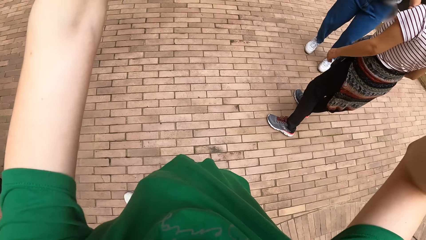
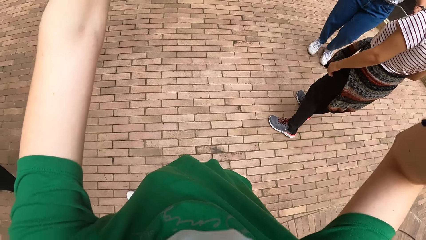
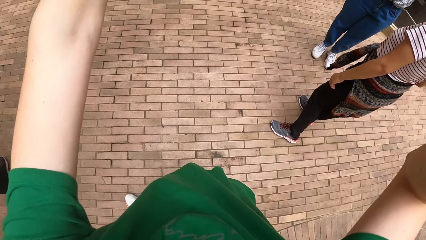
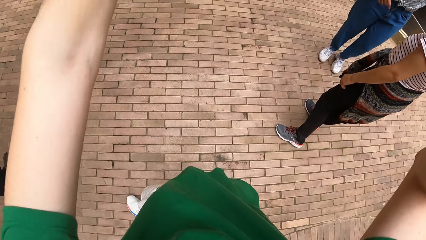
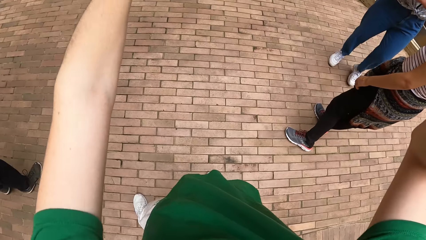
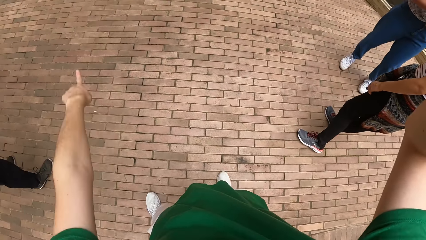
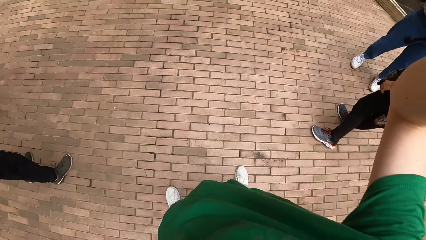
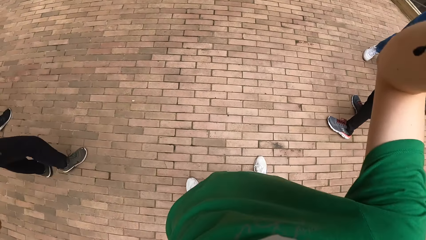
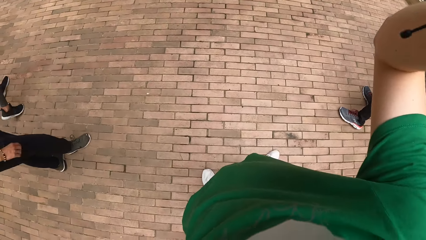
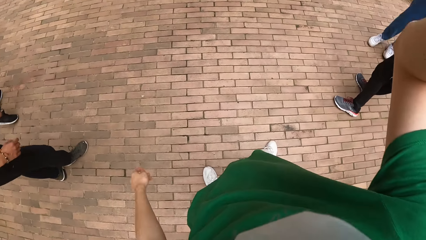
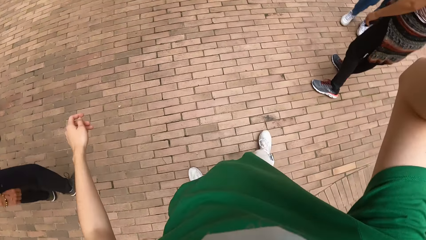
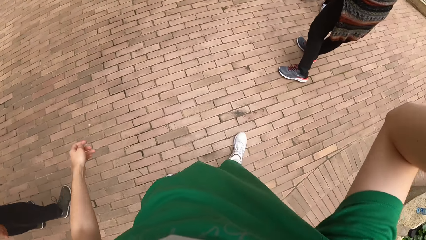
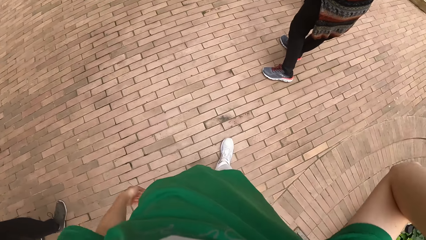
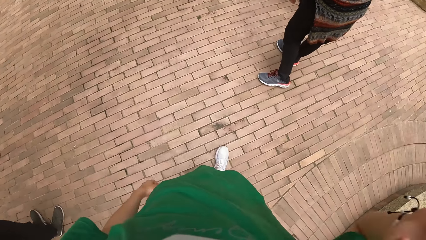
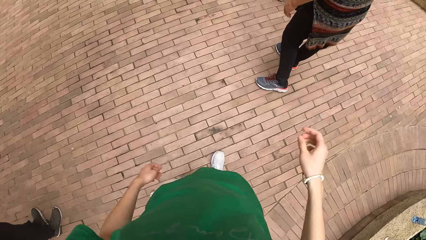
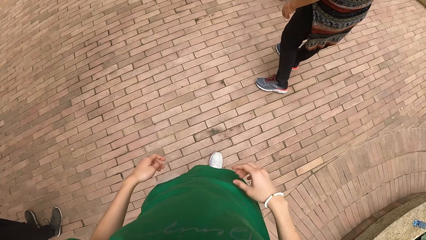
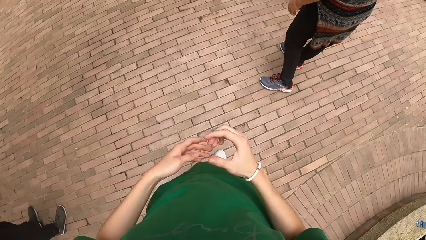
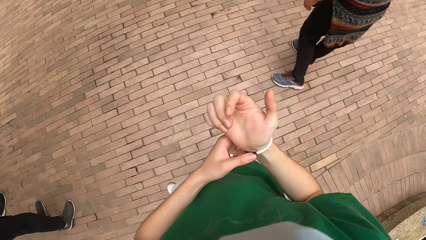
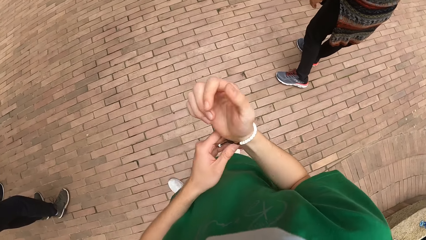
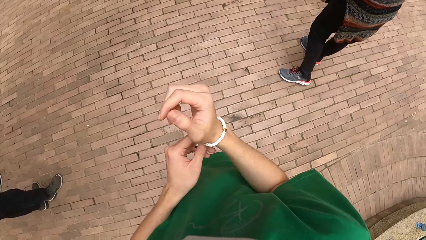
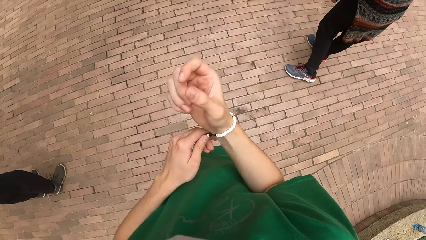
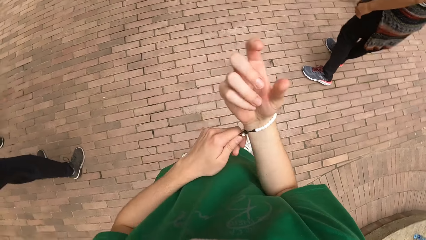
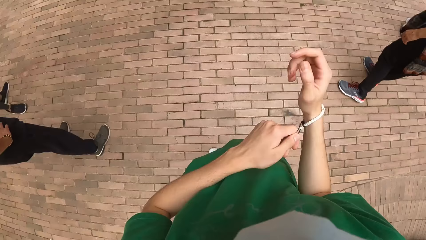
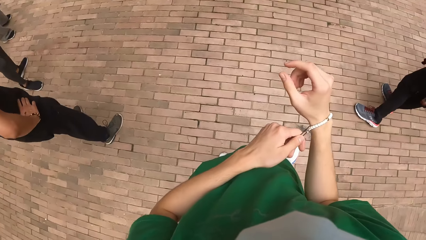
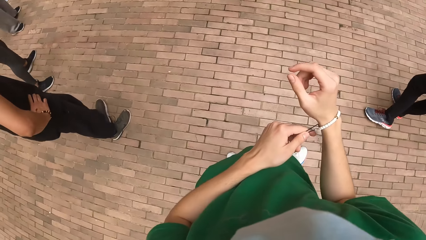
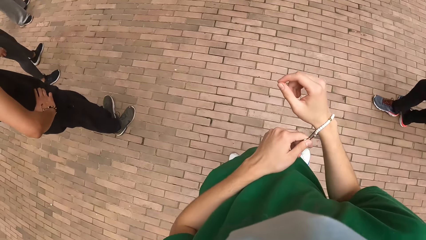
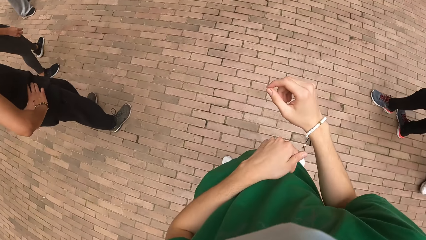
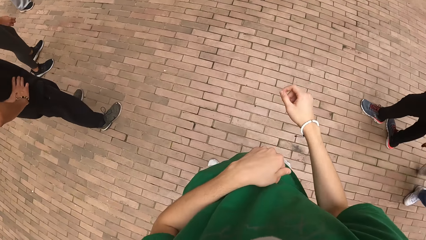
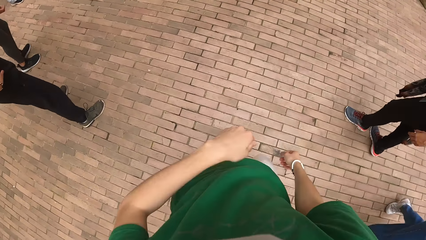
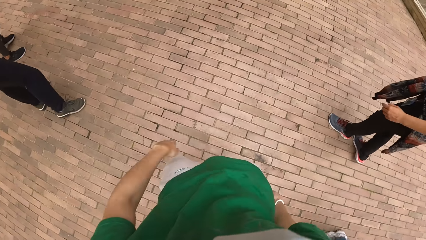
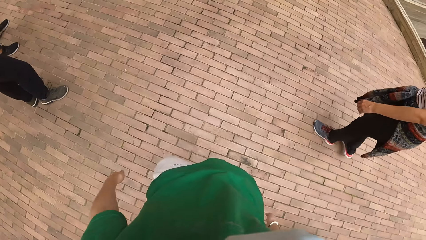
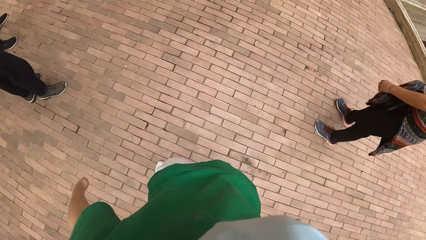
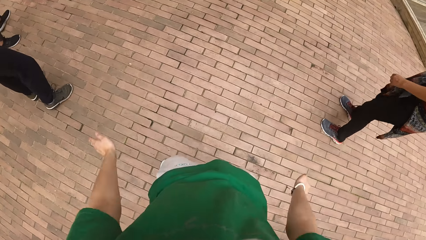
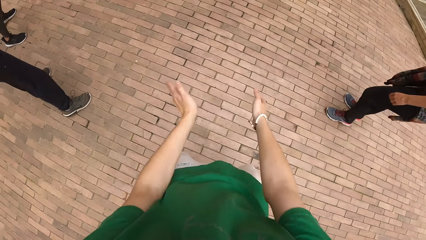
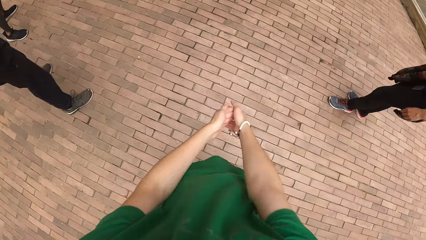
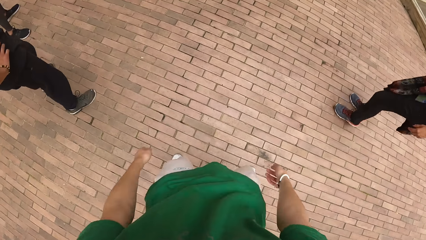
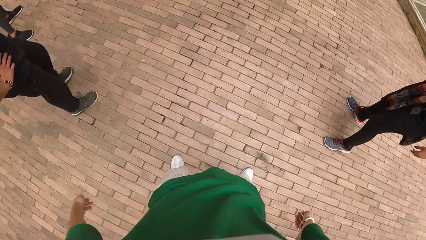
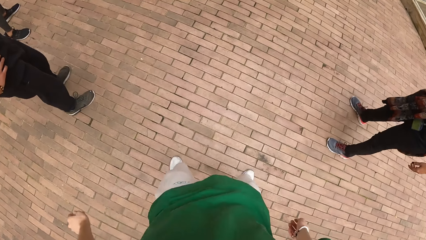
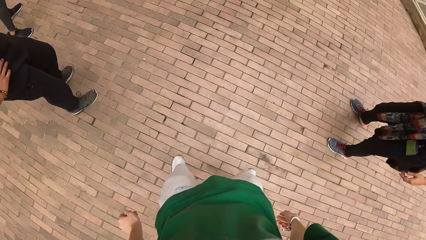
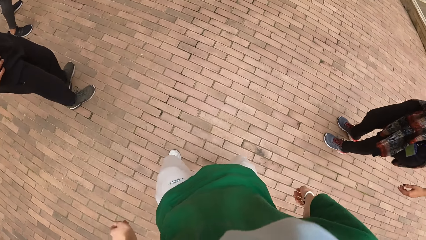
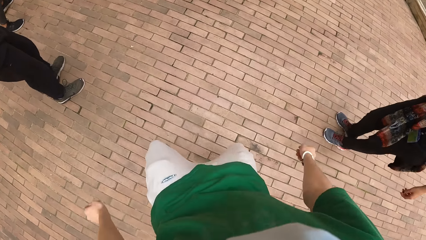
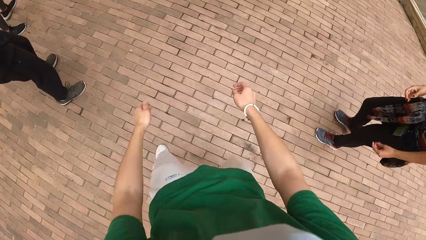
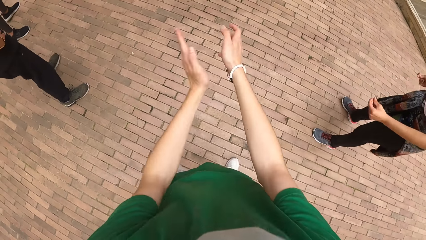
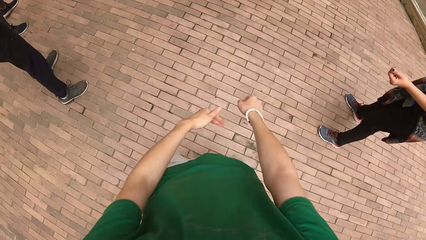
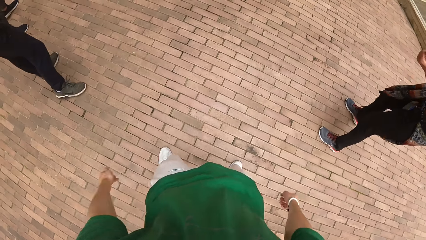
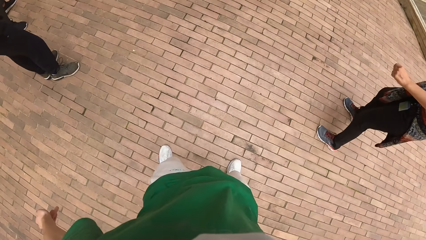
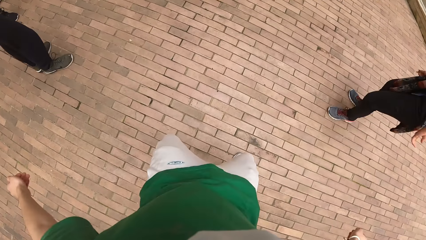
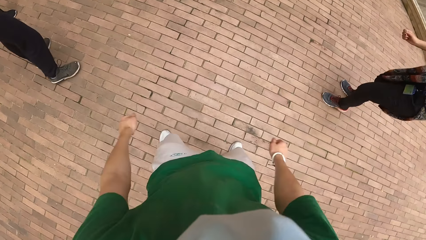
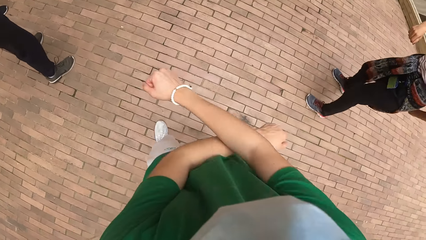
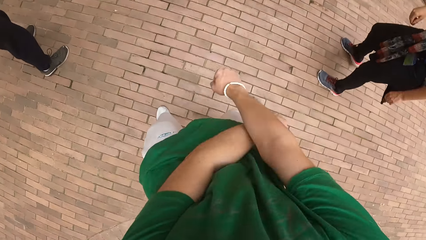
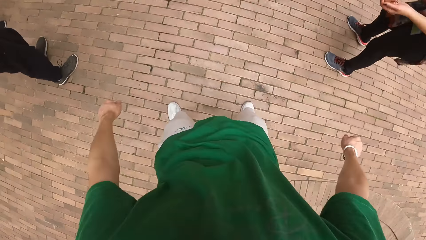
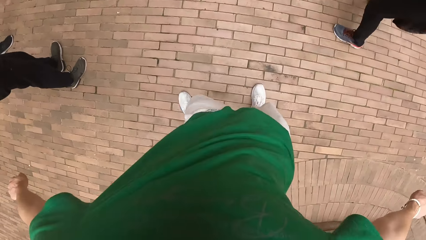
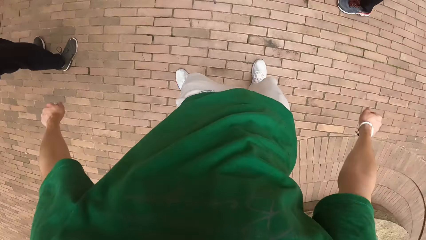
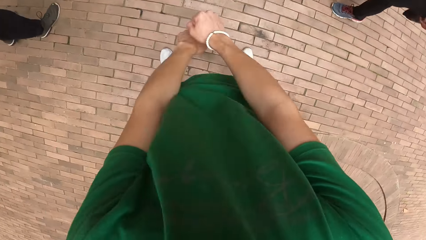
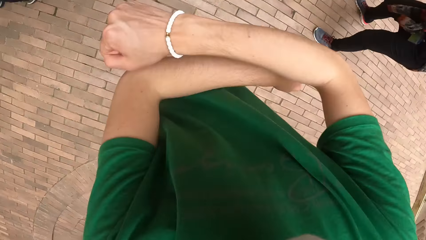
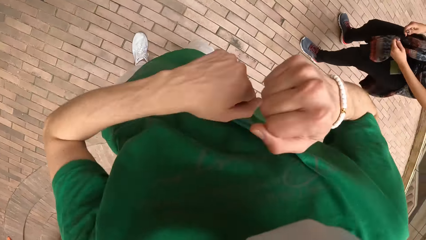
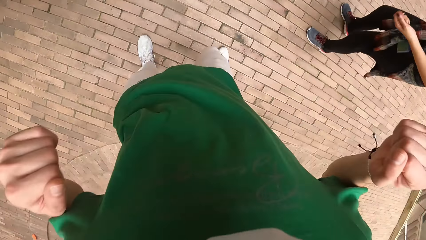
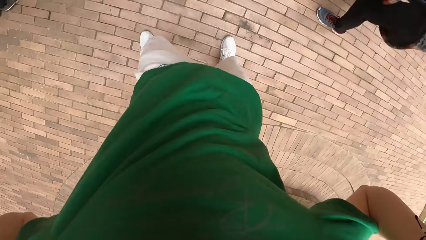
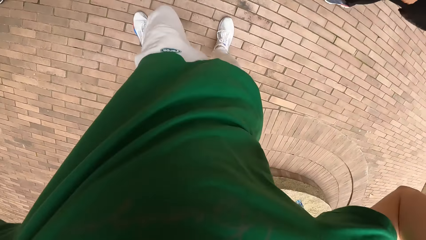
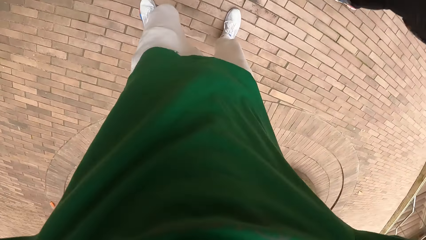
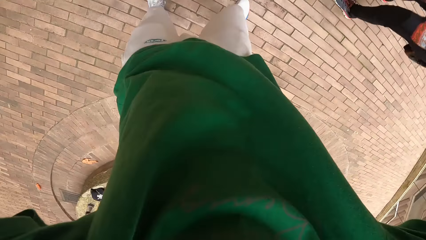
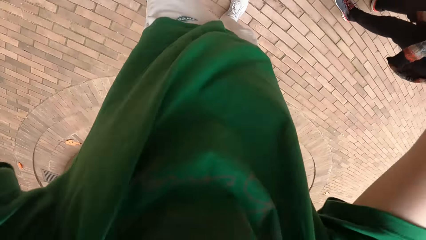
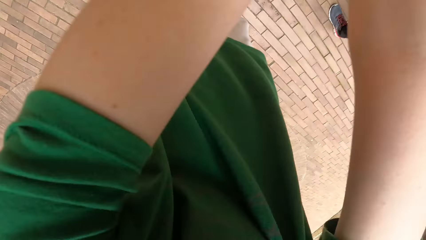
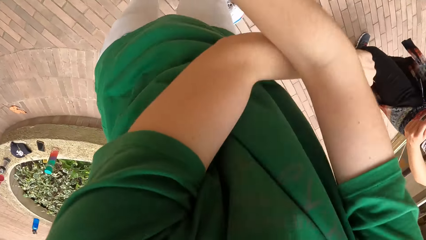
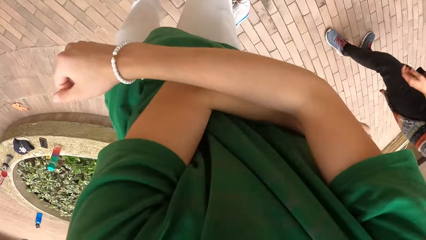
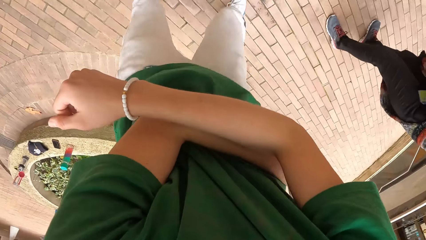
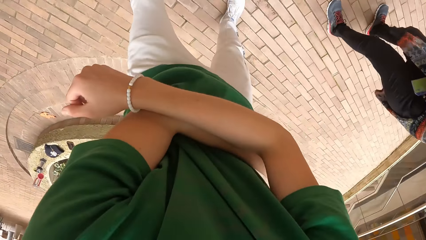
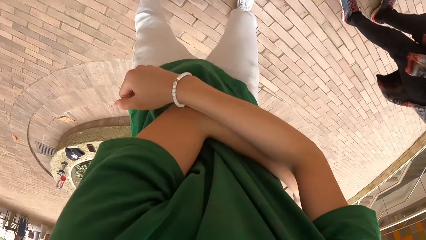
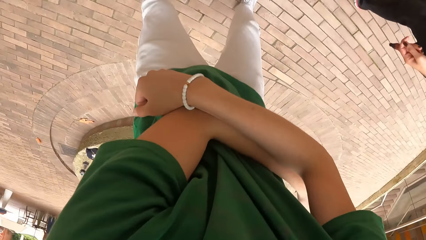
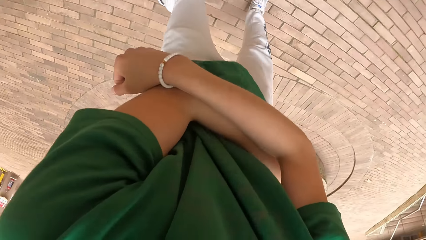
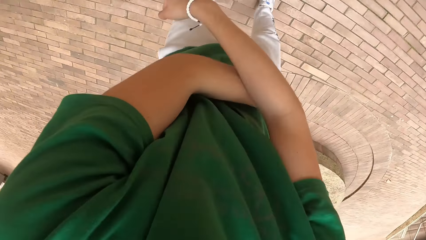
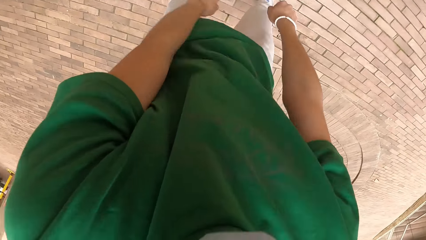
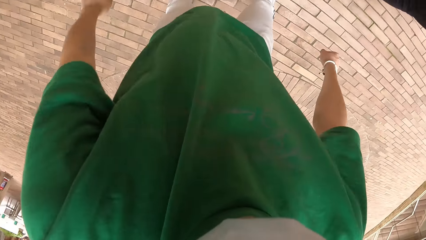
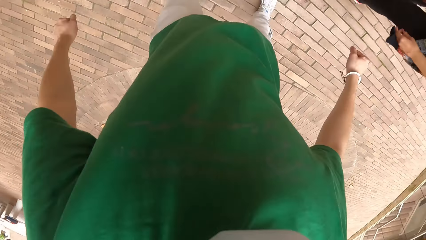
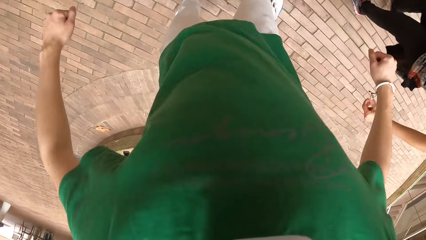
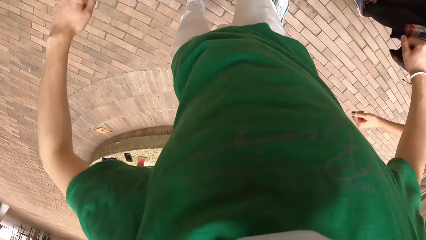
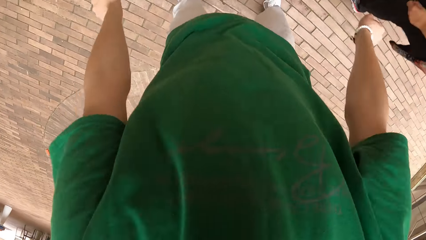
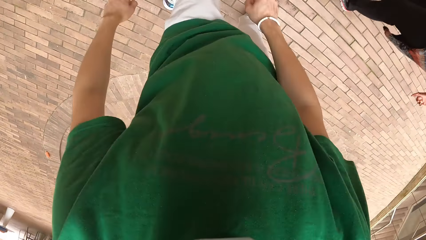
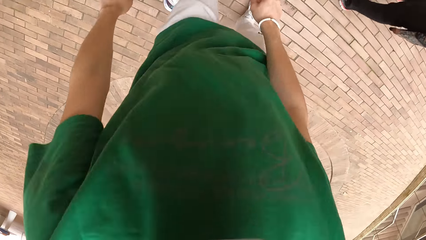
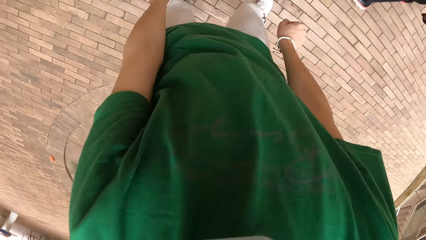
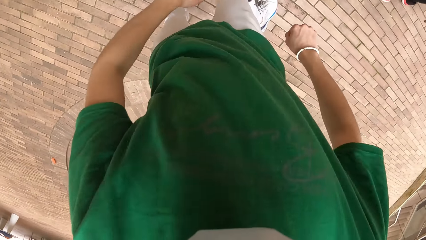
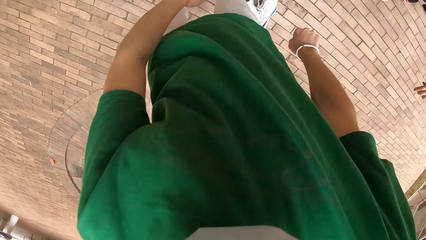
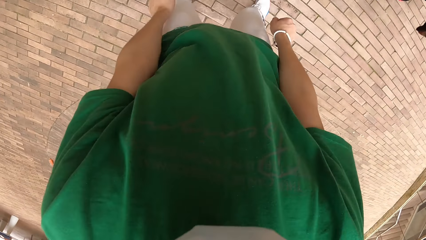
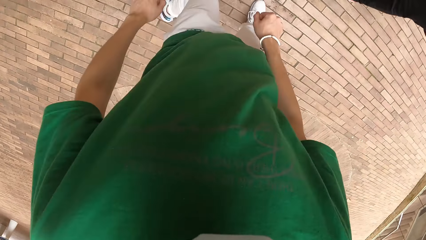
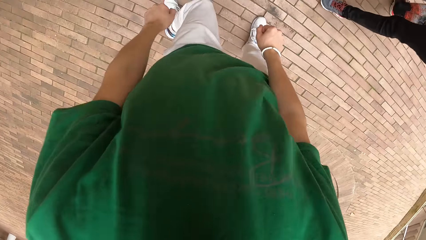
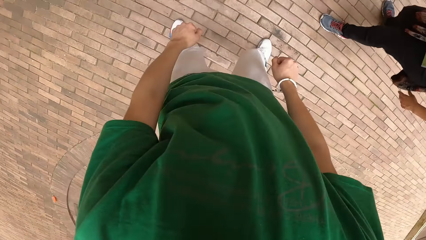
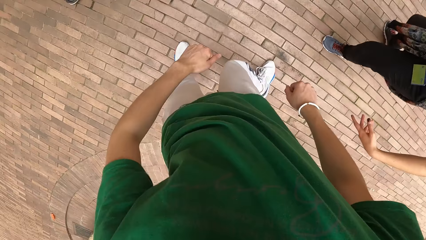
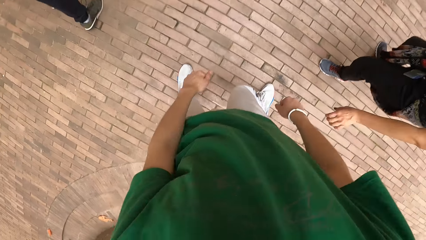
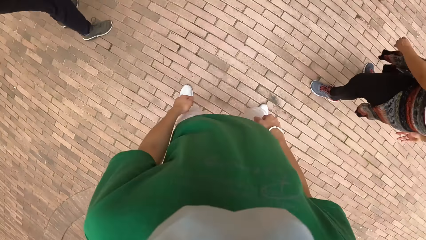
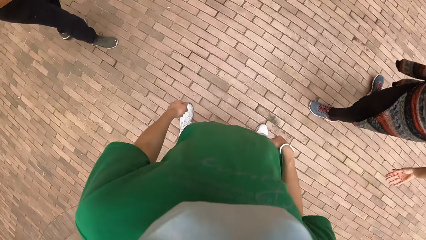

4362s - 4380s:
The camera wearer uses gestures. She lowers her left hand. She looks around. She lowers her right hand. She adjusts a bangle on her right hand with her left hand. She removes her left hand from the bangle. A woman moves around. The camera wearer claps her hands. She dances alongside a woman and another woman. The woman makes dance moves. The camera wearer makes dance moves. The woman makes dance moves.
